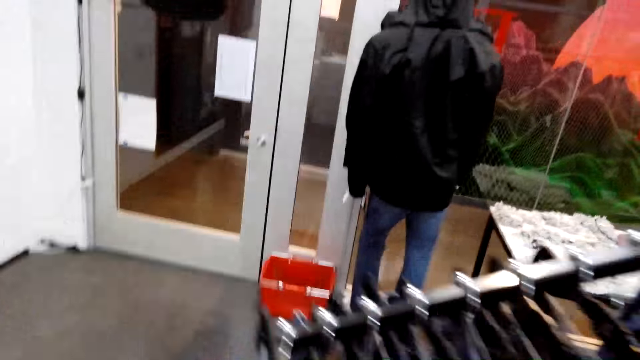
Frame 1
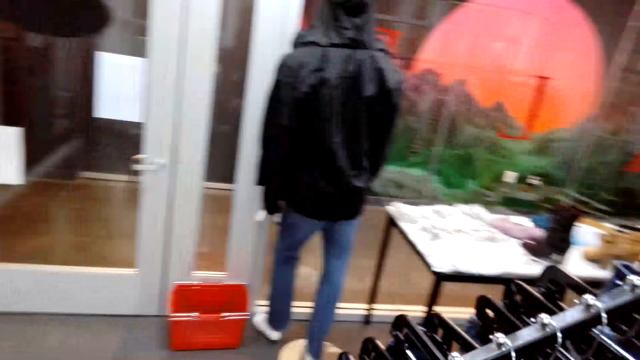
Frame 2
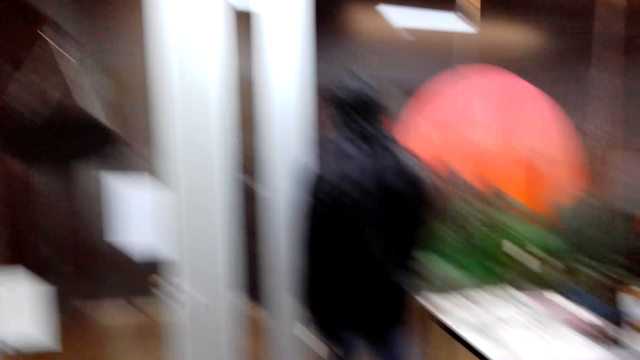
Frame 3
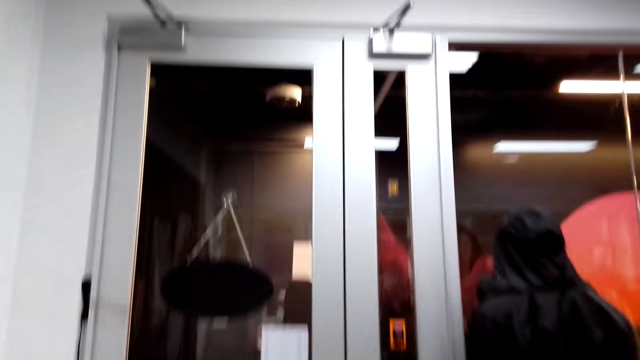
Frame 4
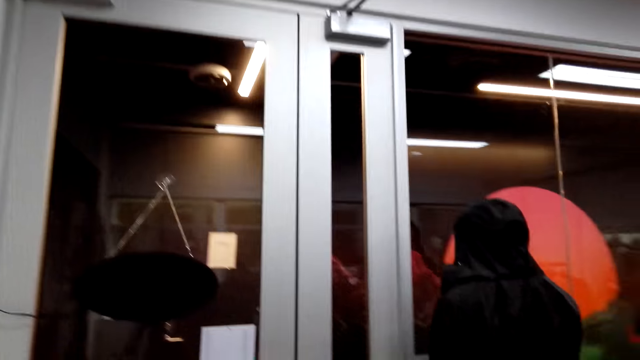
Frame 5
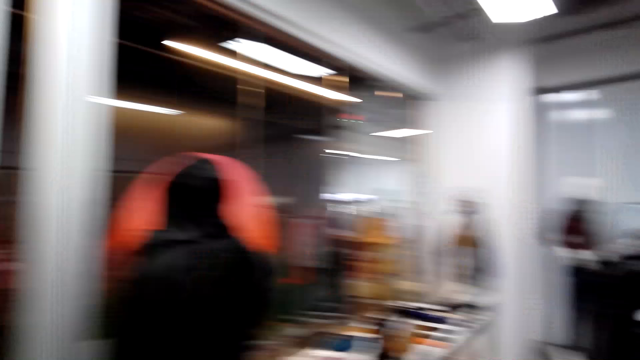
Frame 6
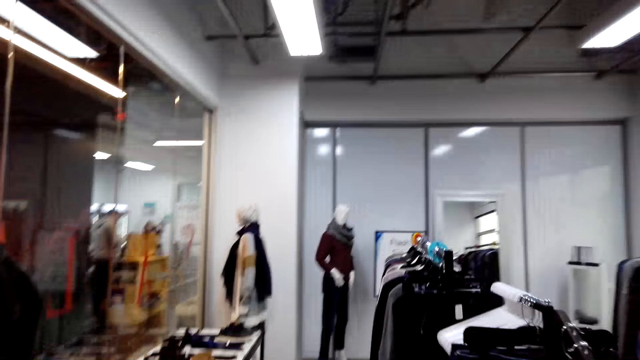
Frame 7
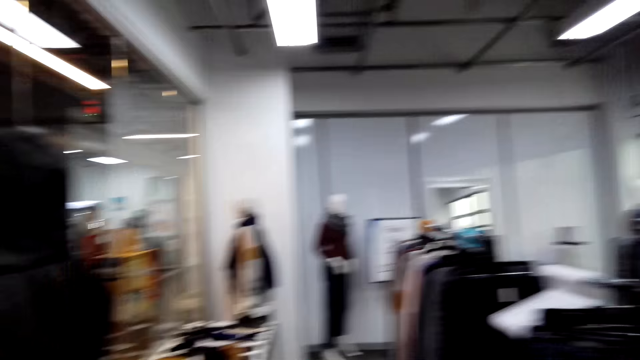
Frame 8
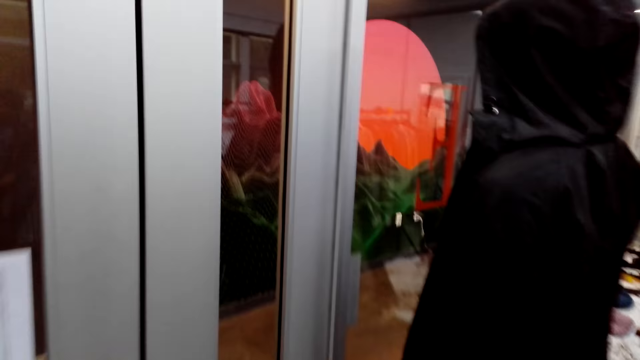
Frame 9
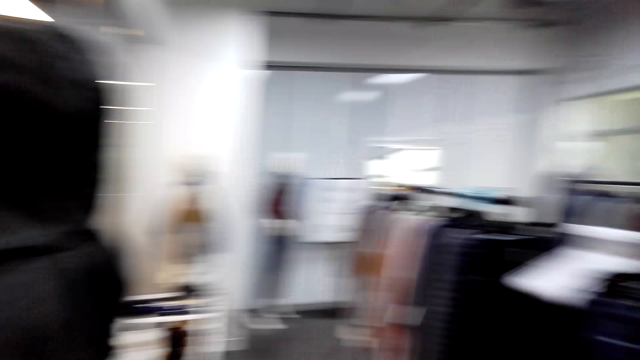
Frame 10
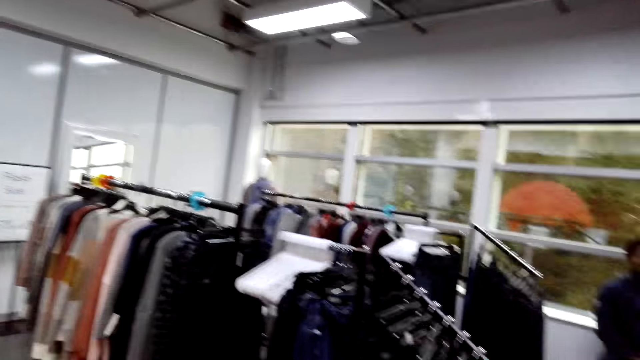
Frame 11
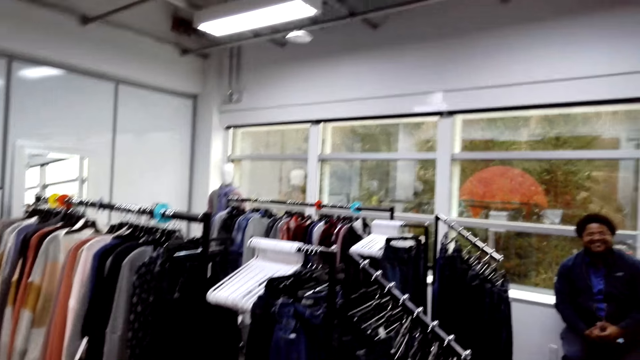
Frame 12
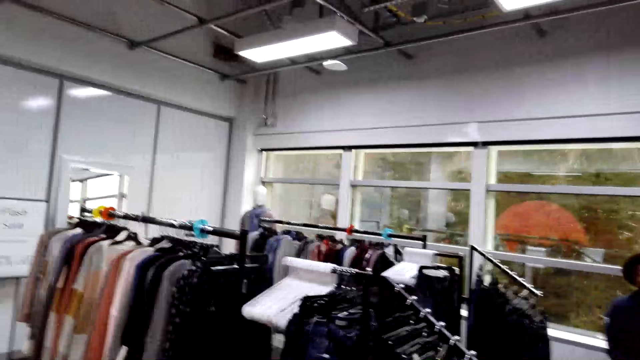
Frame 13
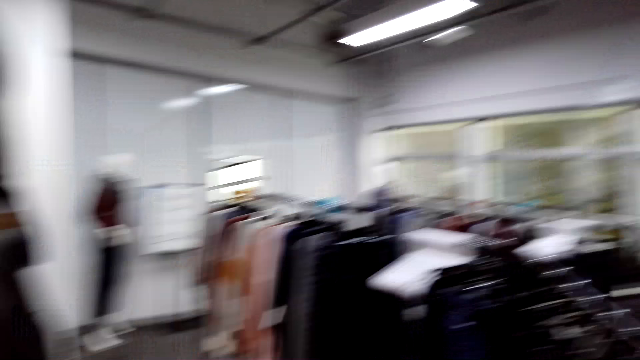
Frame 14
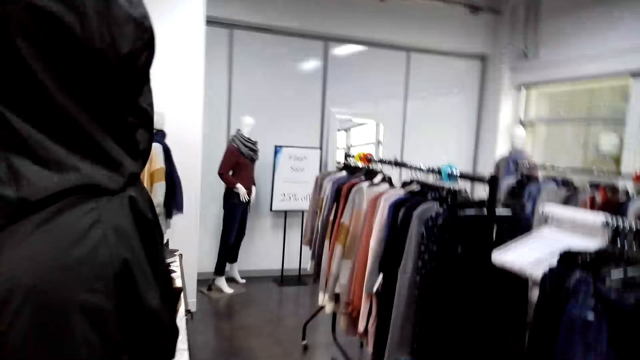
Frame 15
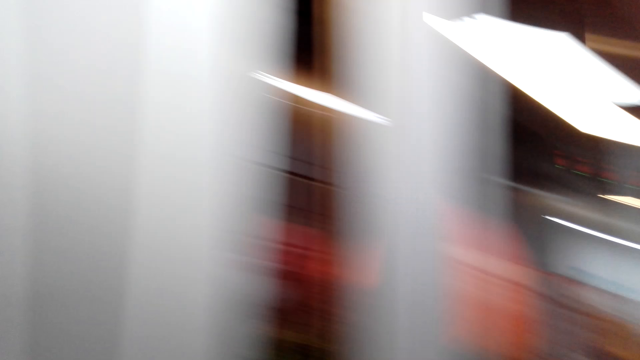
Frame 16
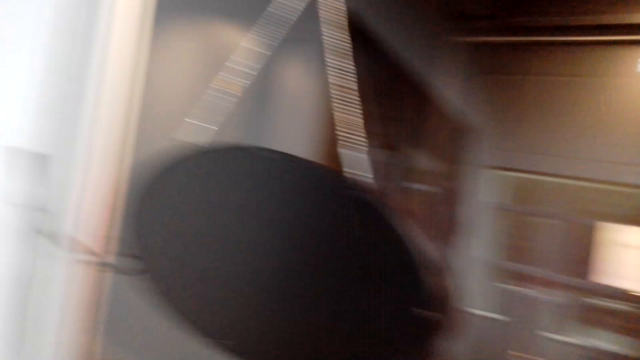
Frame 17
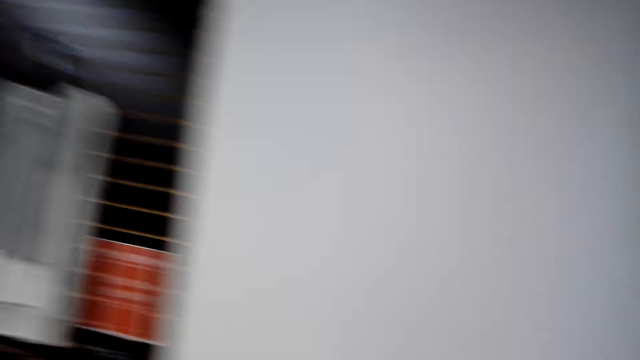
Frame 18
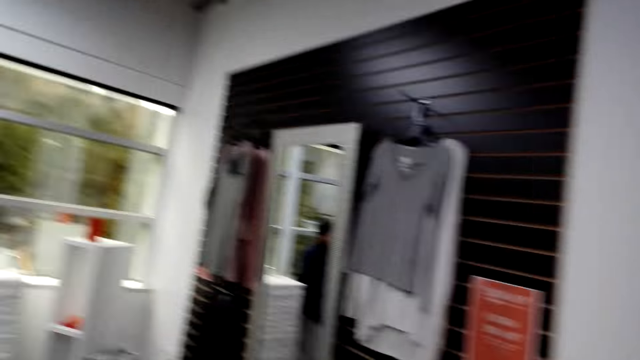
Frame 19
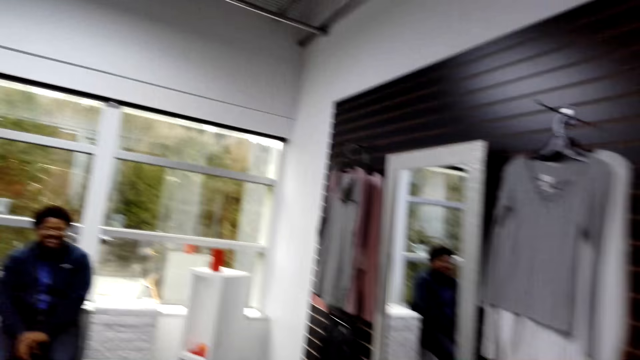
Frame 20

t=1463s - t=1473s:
The camera wearer dialogues with a man. They stare around the shop. They walk in the fashion boutique. They dialogue with the man.

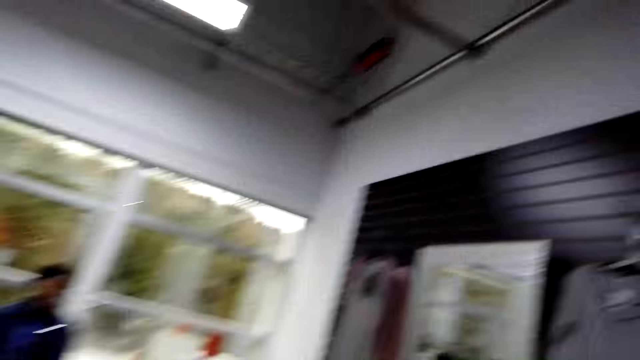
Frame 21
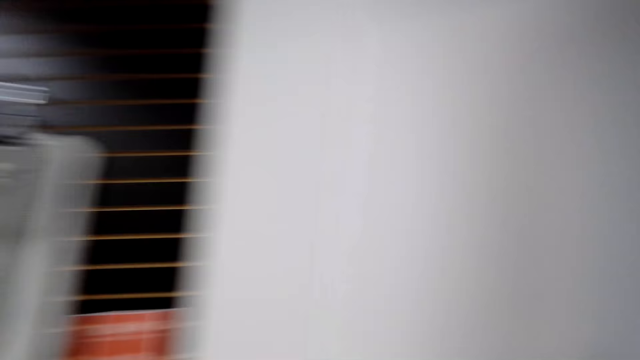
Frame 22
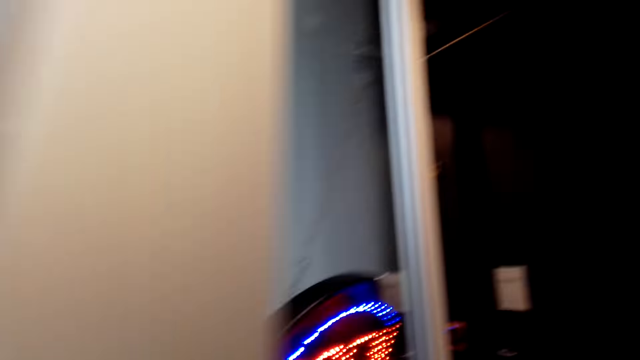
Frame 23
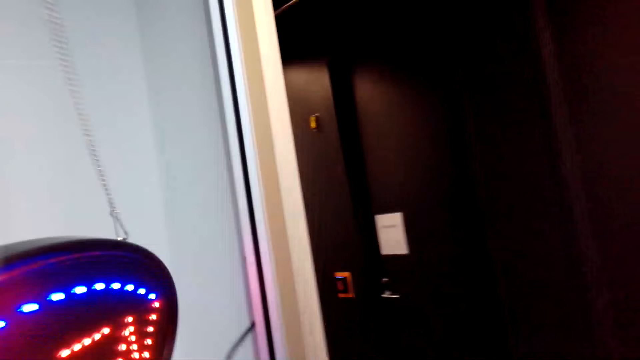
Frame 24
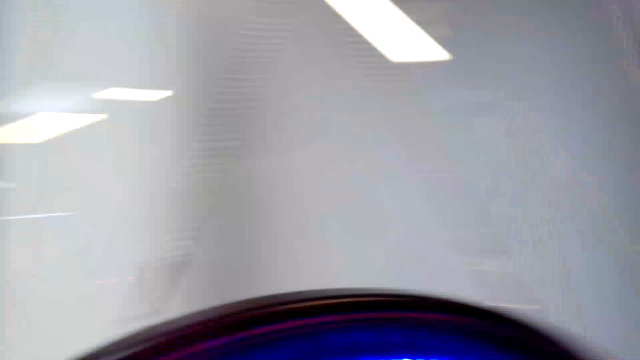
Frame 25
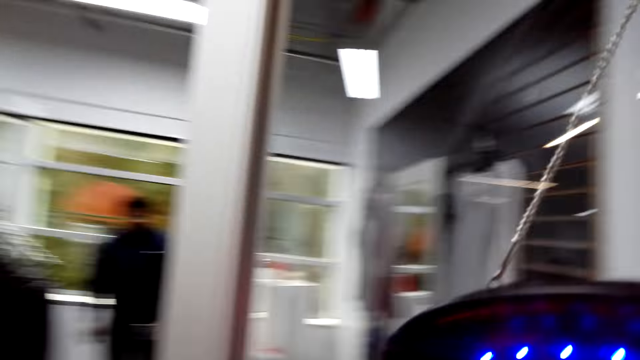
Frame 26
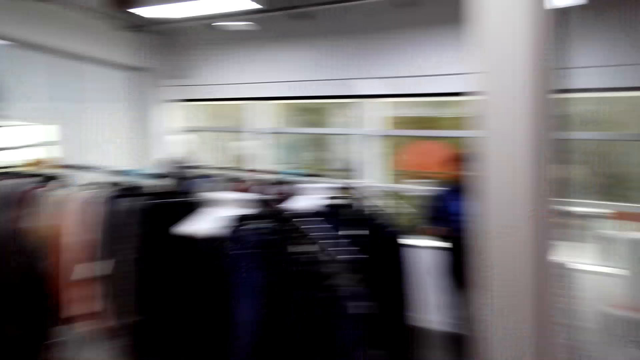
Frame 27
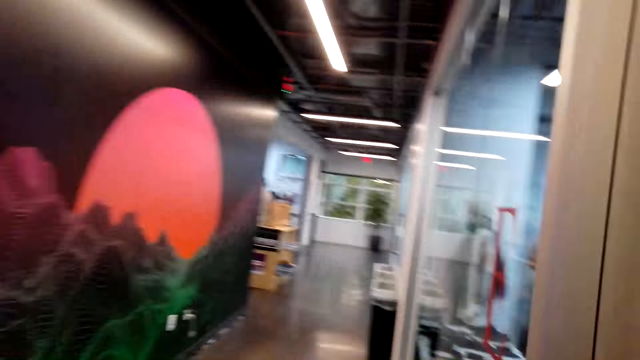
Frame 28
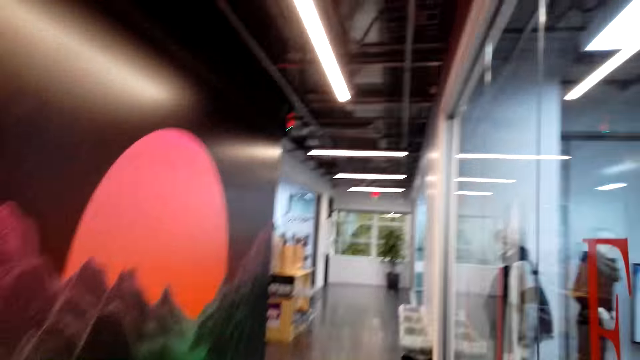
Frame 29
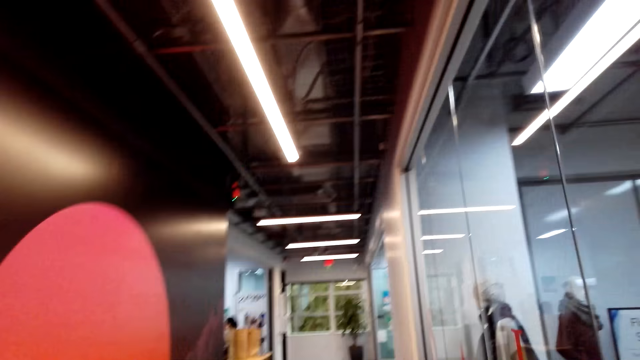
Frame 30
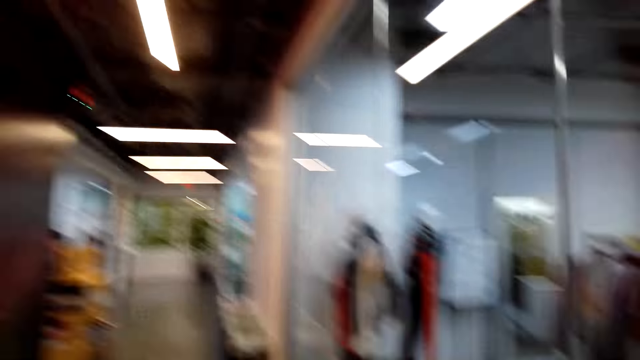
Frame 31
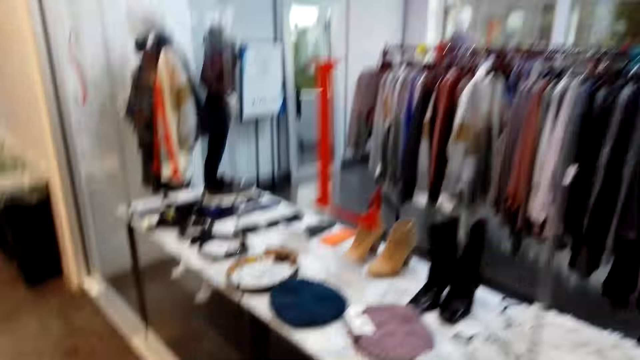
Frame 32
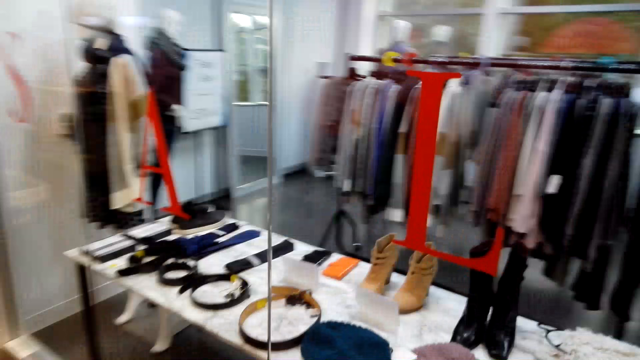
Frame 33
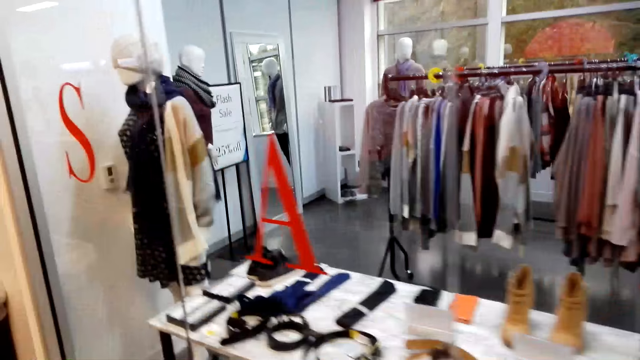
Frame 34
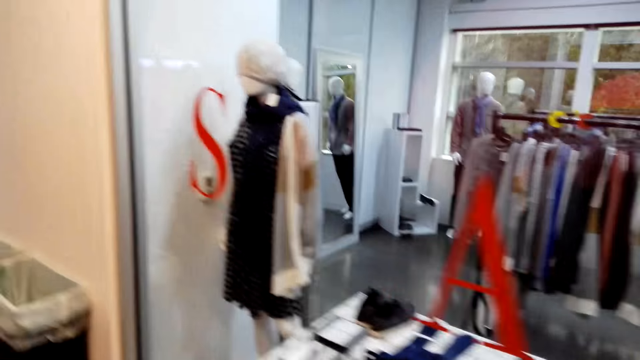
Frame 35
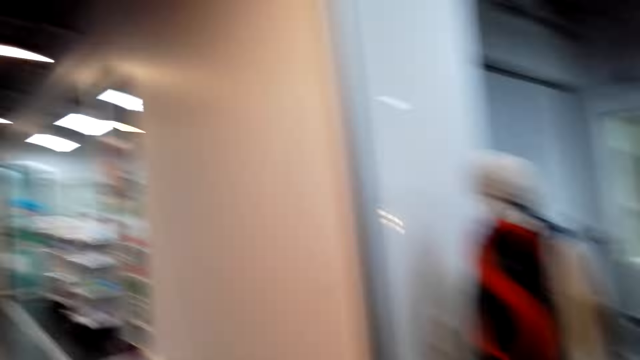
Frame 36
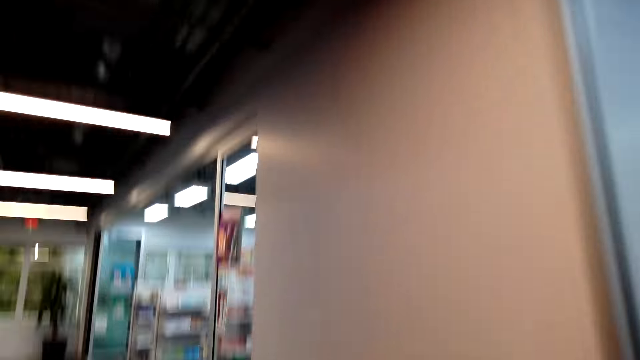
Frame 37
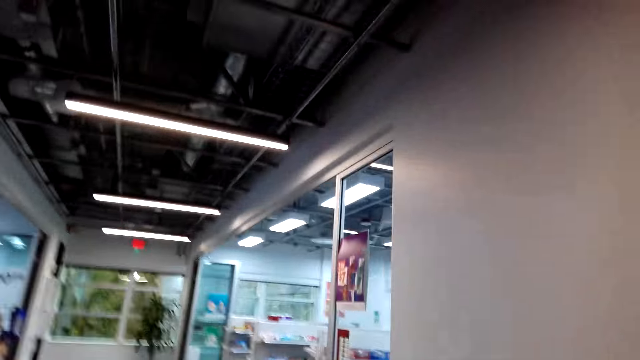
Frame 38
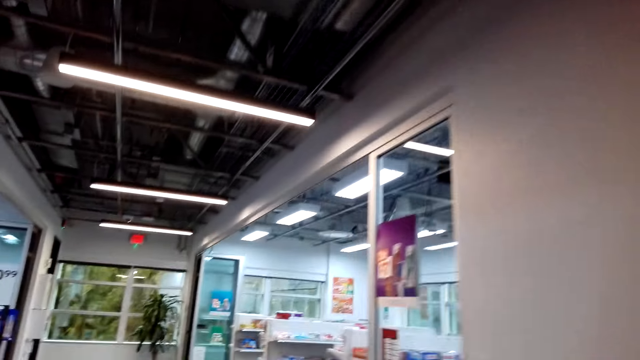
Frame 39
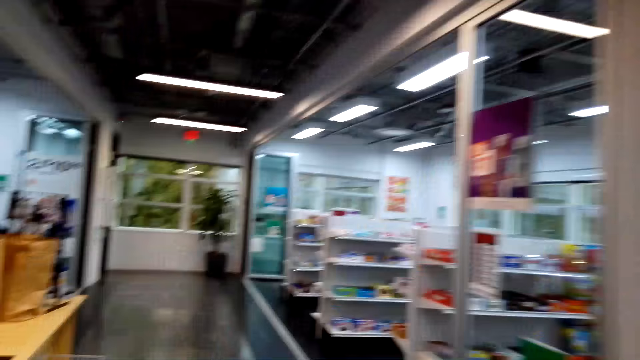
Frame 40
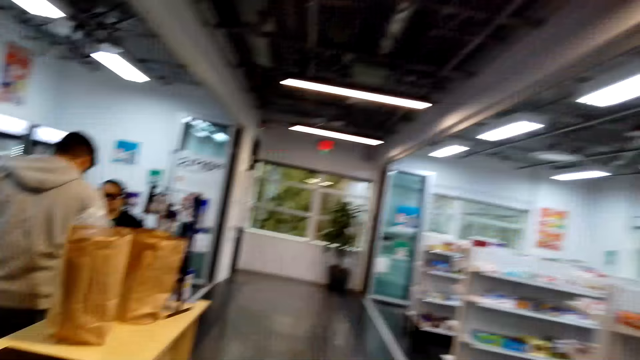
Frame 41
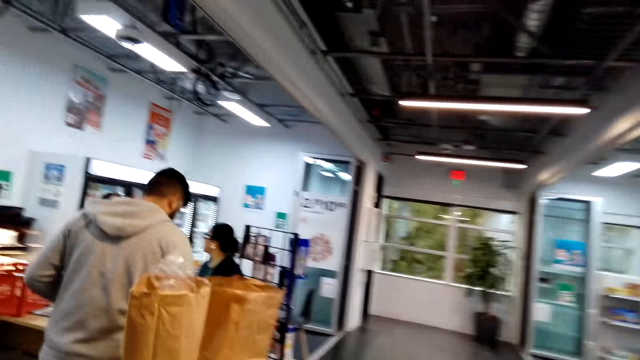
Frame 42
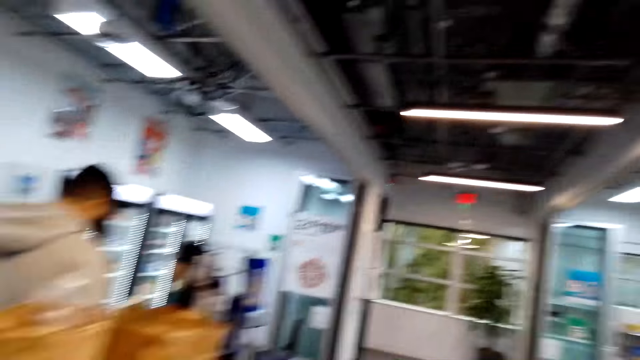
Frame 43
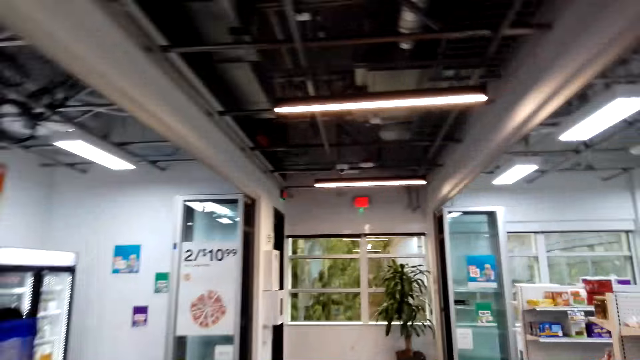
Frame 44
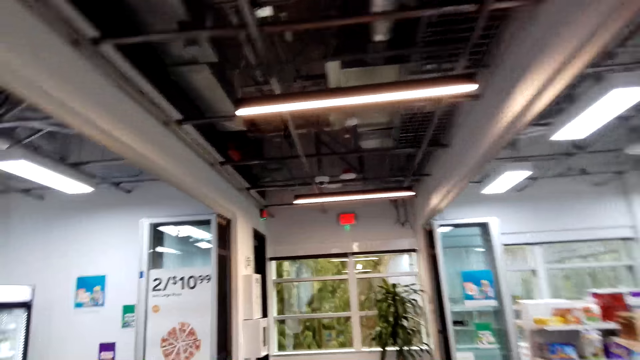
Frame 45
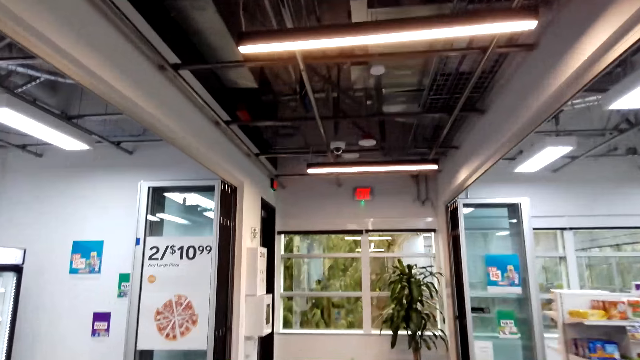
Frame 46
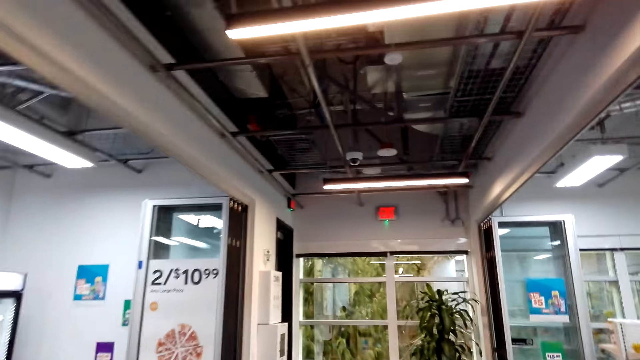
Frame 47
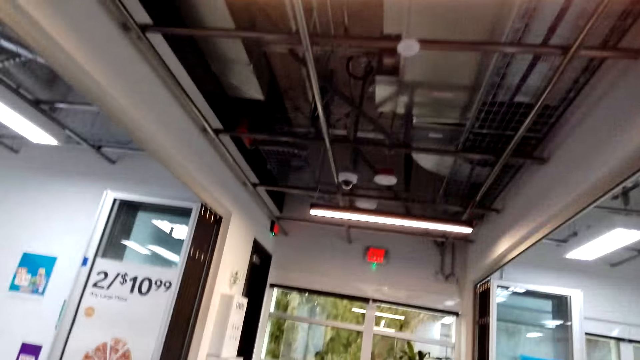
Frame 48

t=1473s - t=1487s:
The camera wearer opens the door. They walk round the shop, in the corridor.
